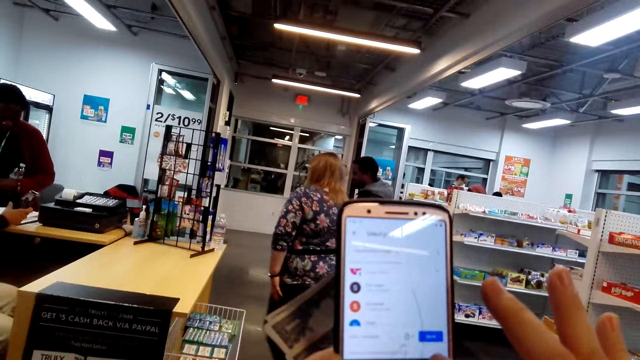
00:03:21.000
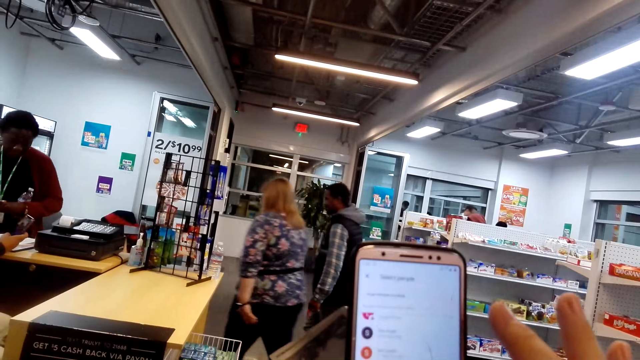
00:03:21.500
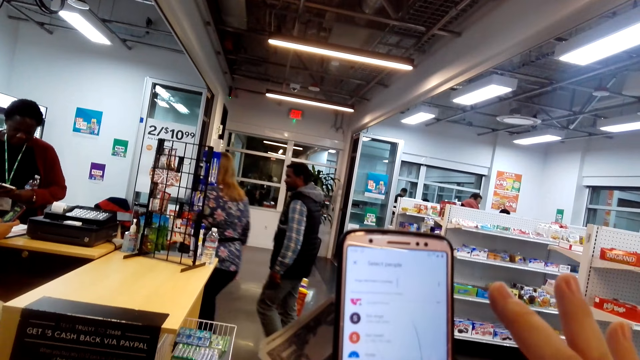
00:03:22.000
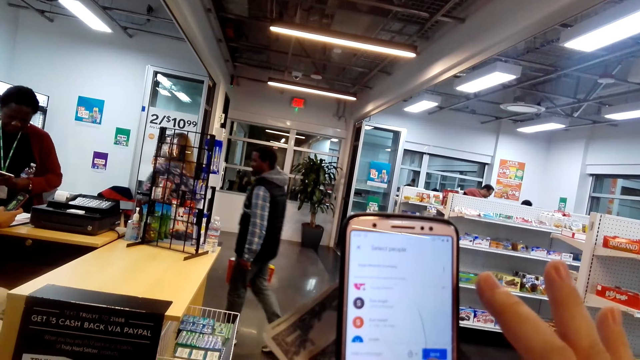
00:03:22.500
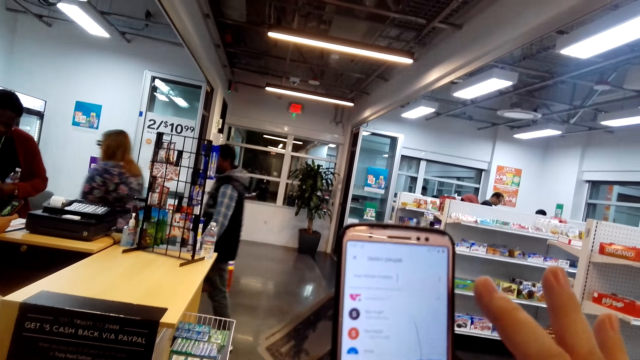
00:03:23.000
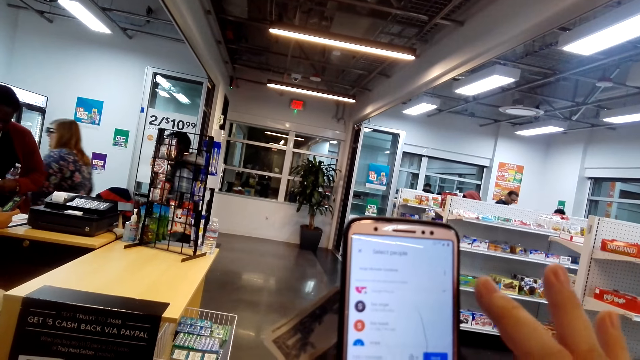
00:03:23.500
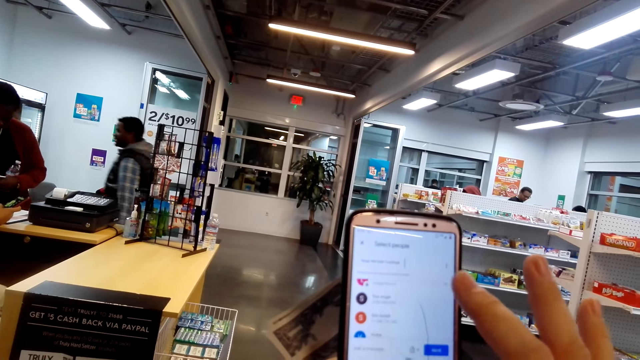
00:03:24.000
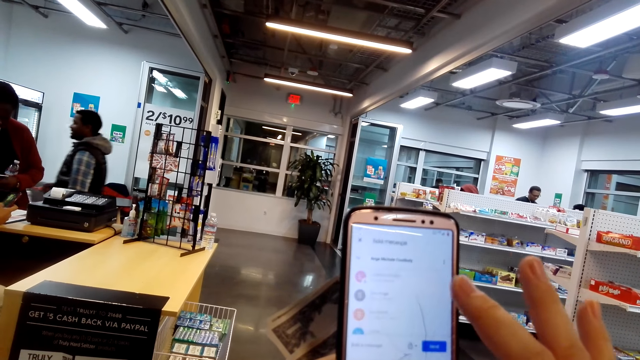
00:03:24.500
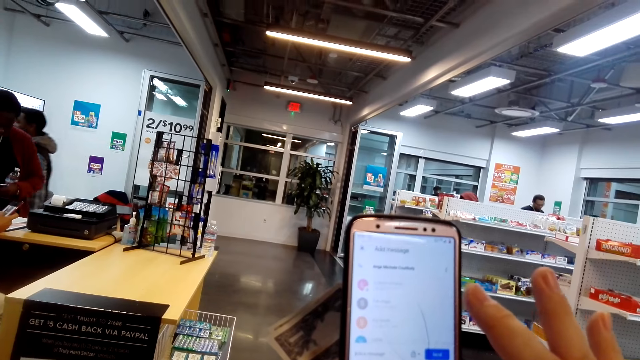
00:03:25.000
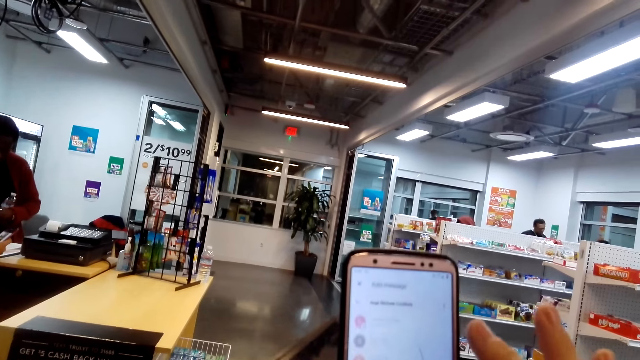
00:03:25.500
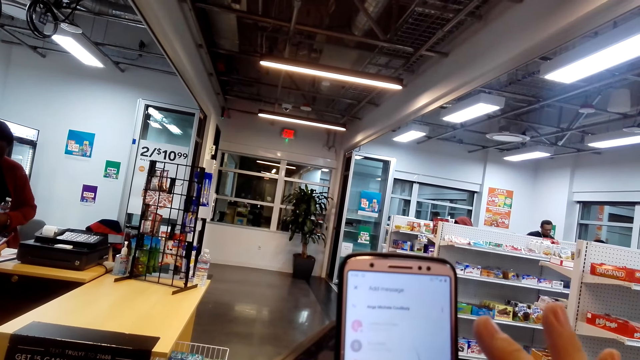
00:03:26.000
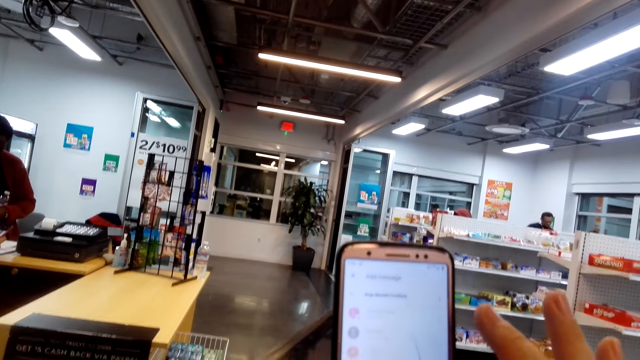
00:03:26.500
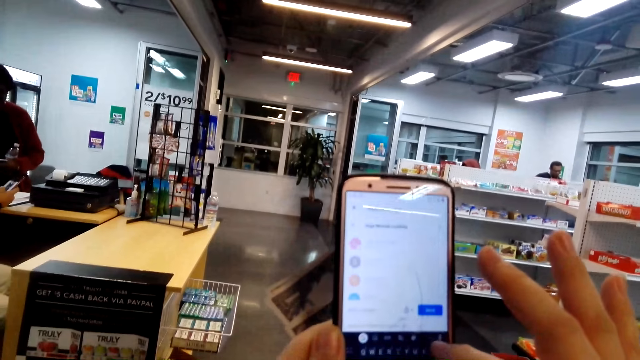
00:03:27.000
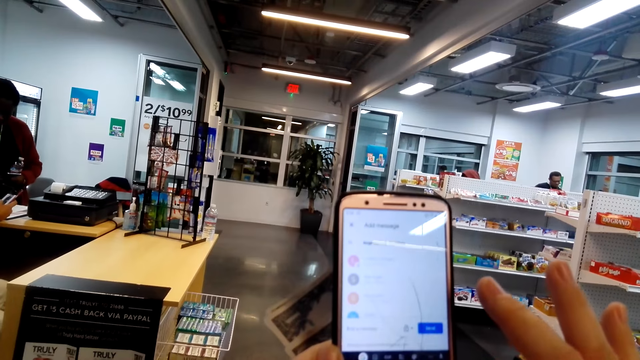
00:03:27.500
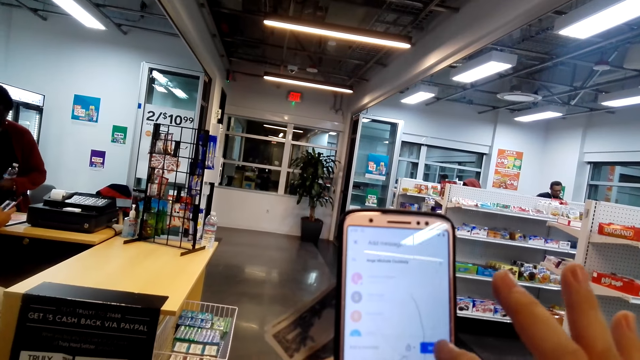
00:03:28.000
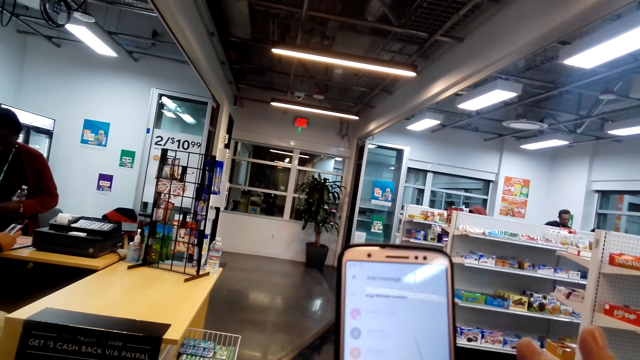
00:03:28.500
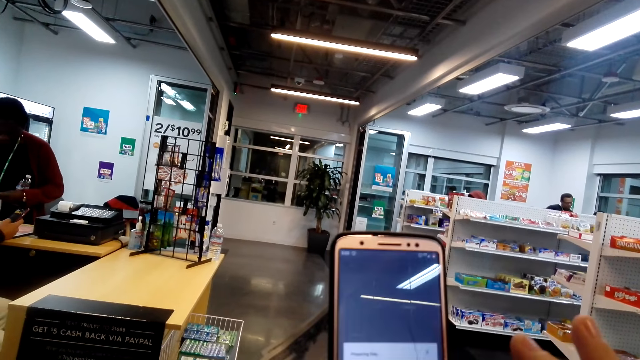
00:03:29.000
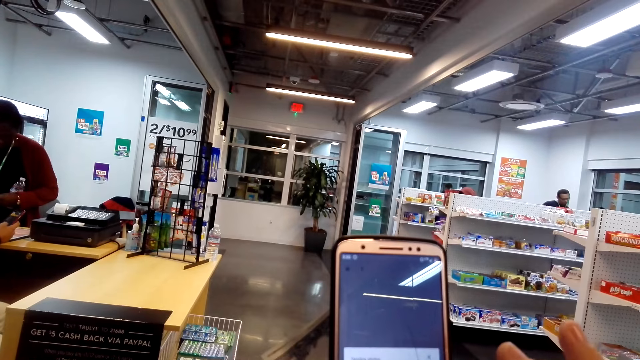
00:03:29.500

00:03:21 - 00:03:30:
A man walks across. The camera wearer uses the phone.

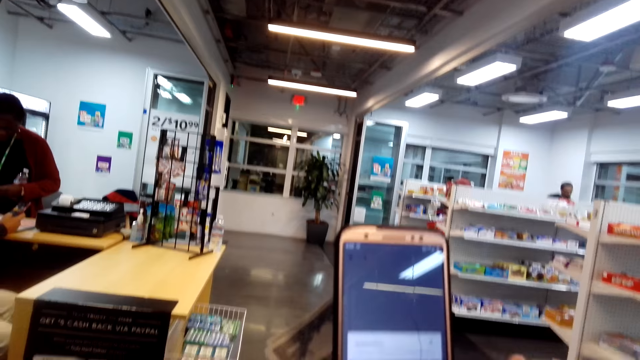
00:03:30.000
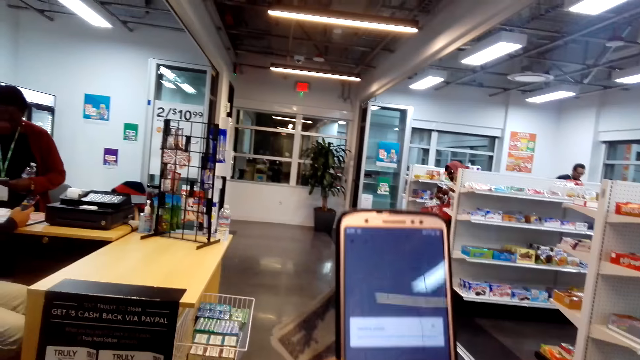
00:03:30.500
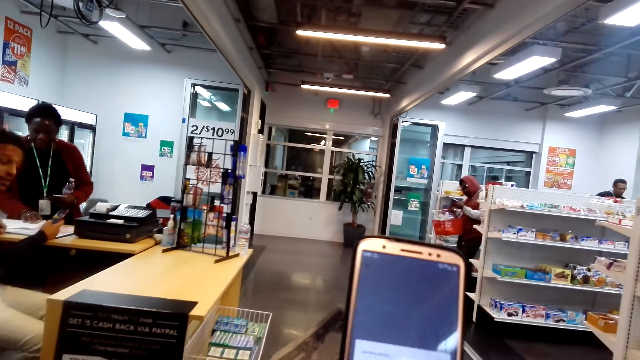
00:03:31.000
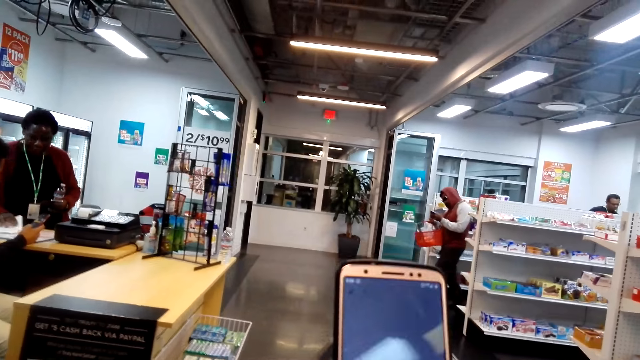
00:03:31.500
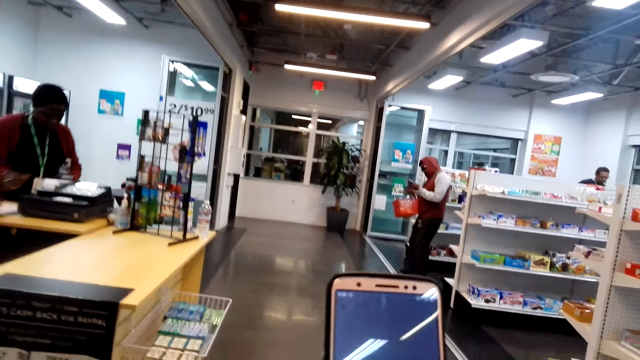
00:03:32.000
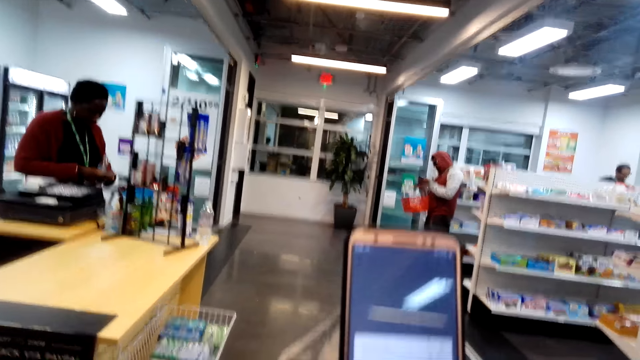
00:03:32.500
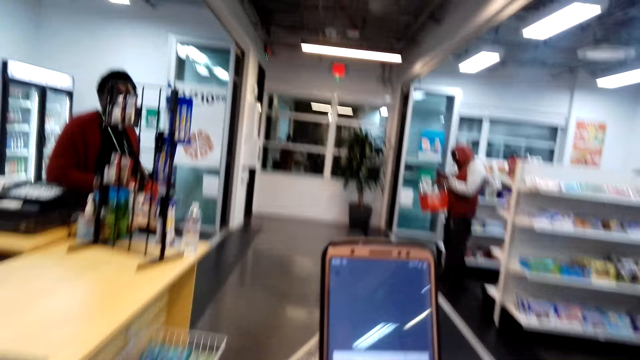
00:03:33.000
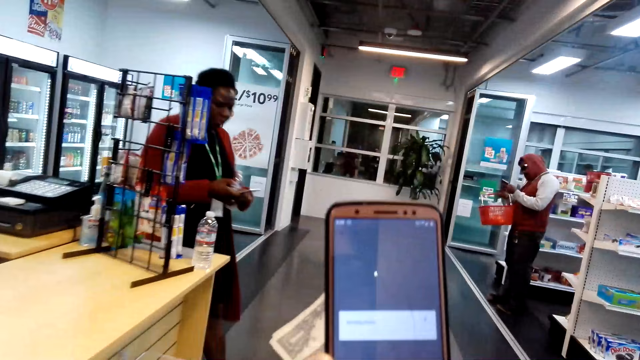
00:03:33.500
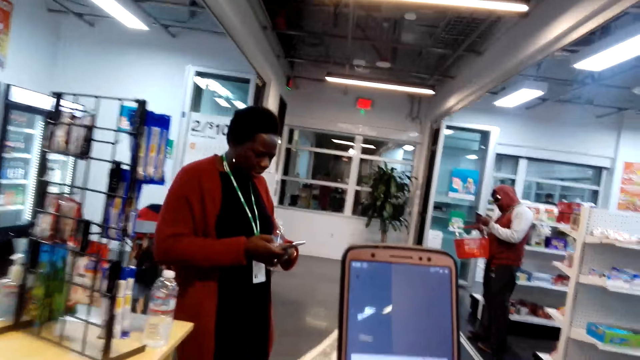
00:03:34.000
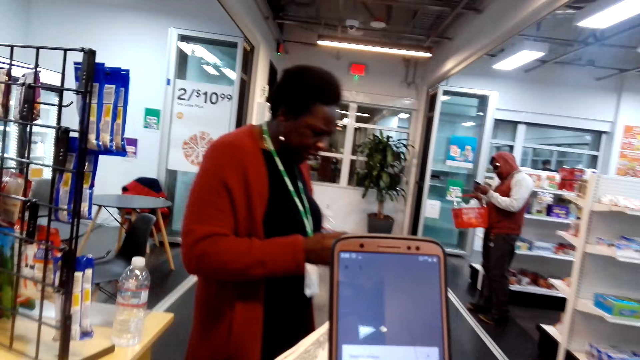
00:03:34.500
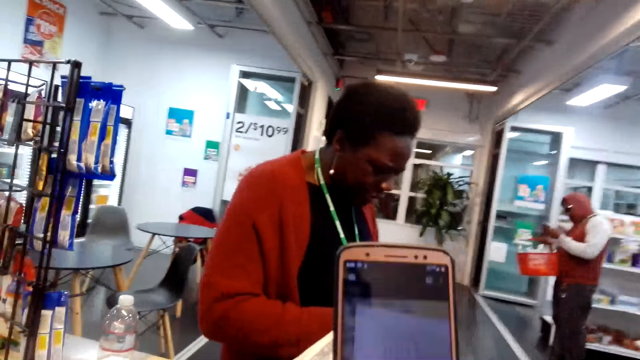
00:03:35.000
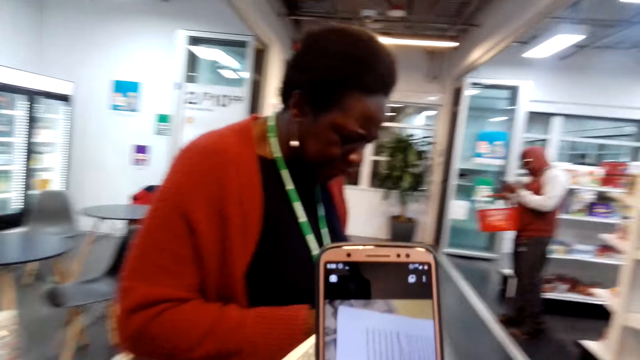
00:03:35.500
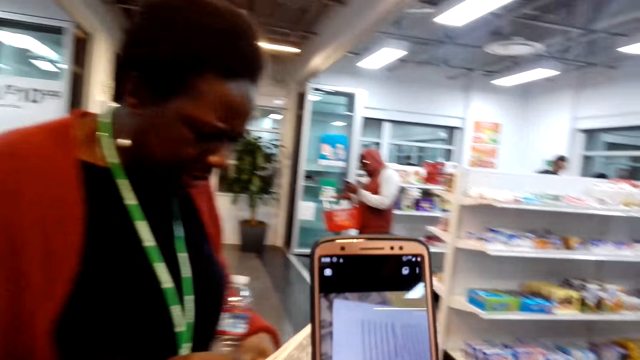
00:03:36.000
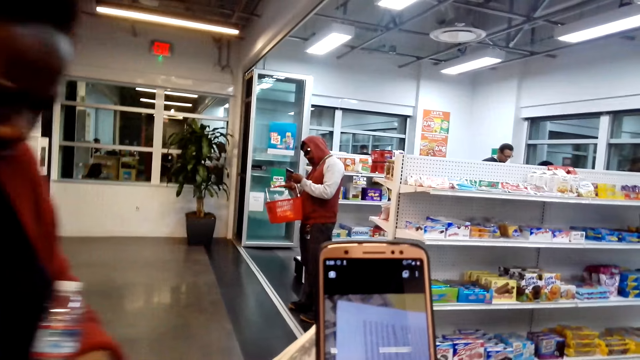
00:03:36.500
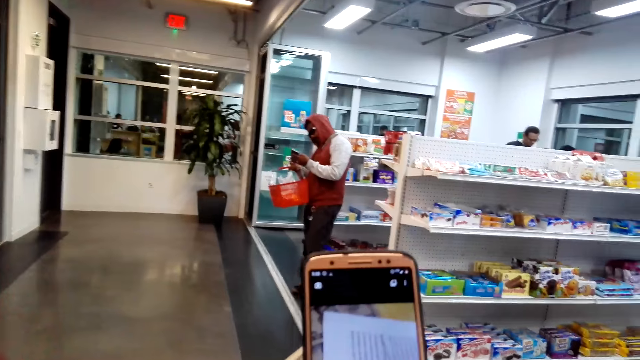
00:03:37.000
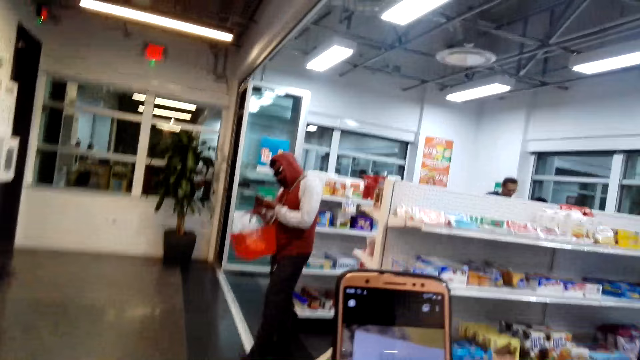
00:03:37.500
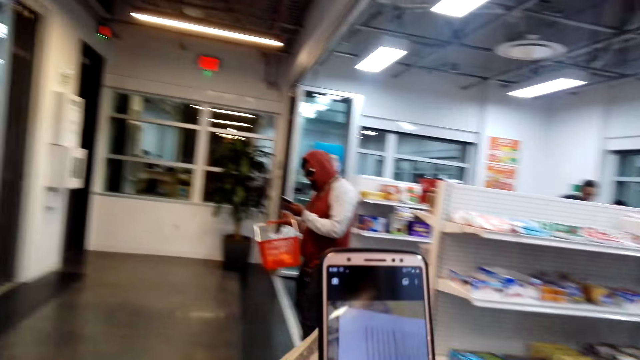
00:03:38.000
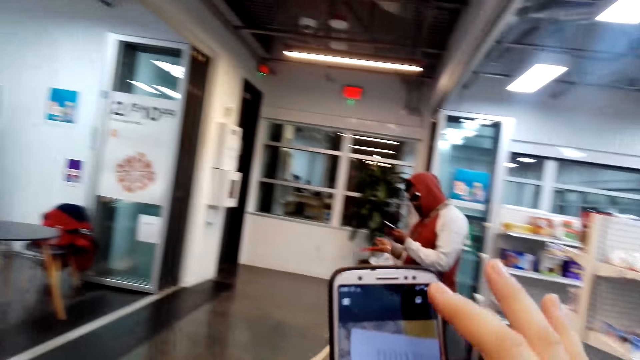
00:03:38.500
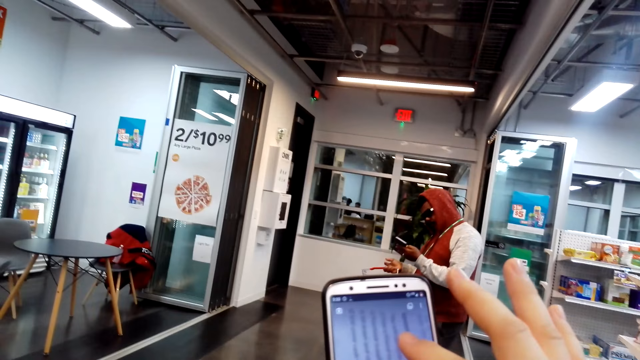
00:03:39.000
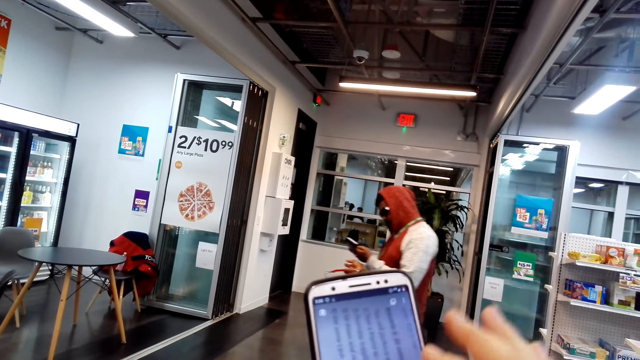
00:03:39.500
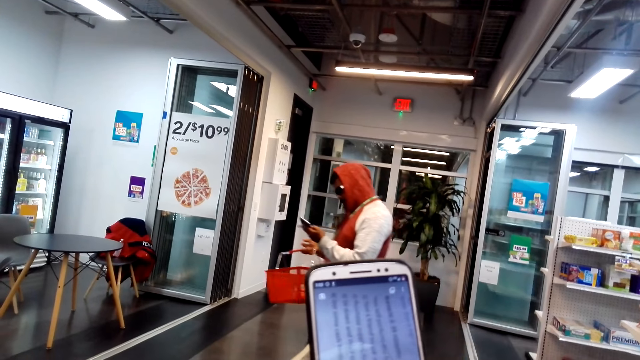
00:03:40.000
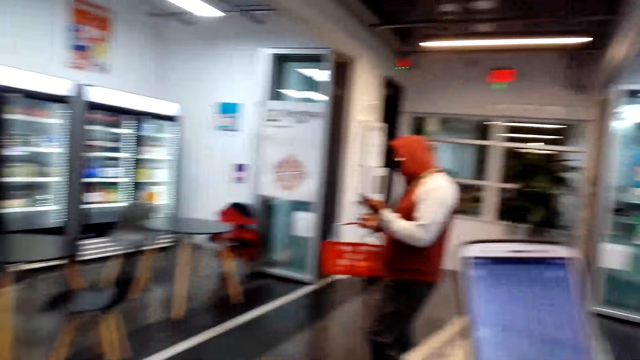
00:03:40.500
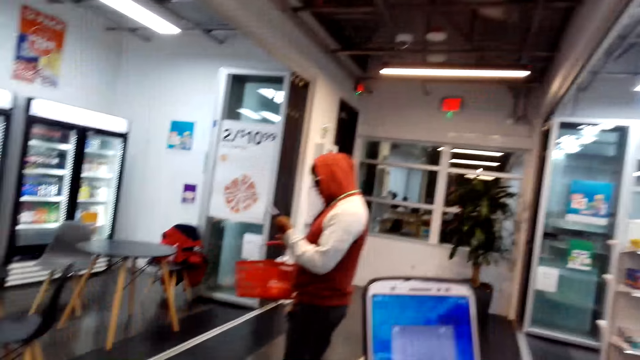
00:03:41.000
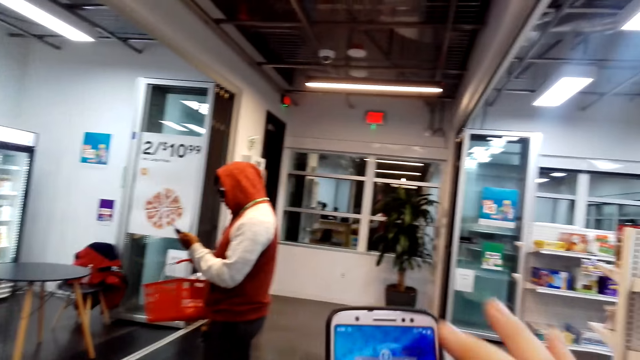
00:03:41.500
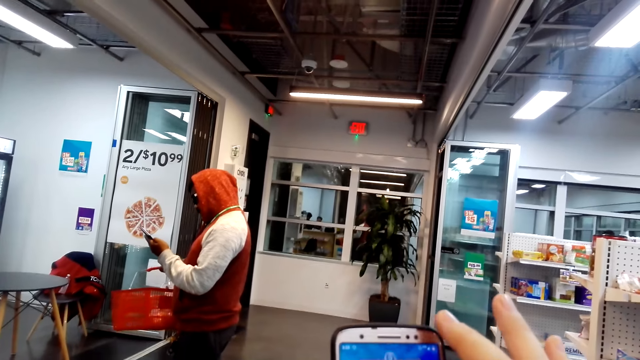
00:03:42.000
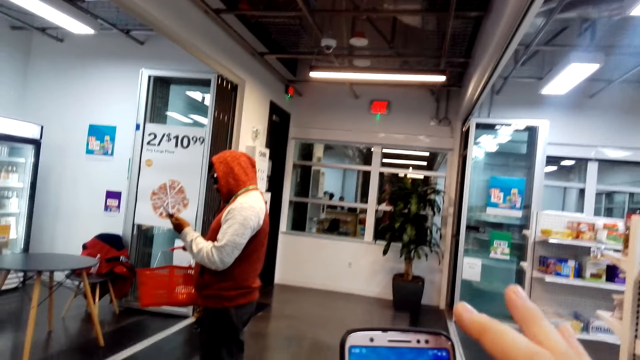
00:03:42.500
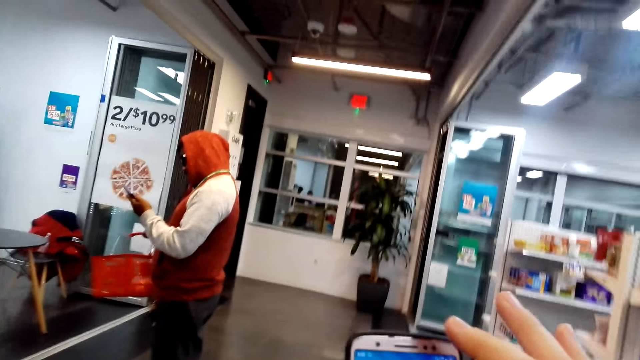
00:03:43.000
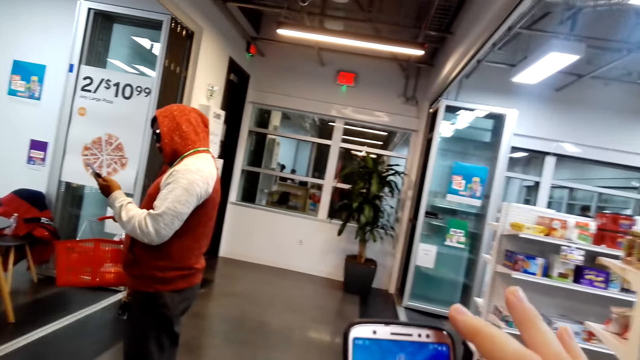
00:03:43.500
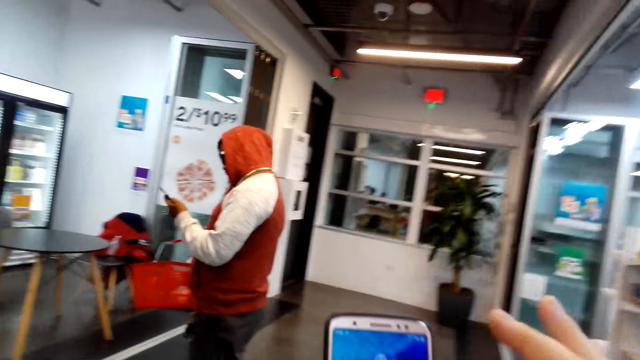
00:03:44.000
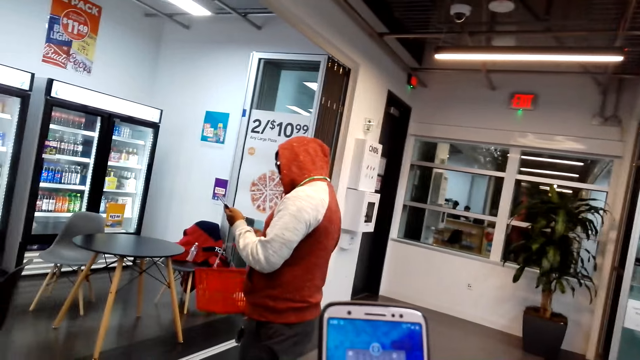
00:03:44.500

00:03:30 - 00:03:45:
A man walks holding a basket. A woman walks to the camera wearer. The camera wearer uses a phone. The man uses a phone. The man walks across.
